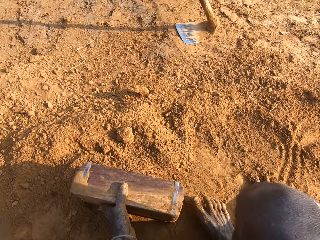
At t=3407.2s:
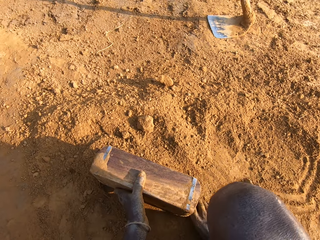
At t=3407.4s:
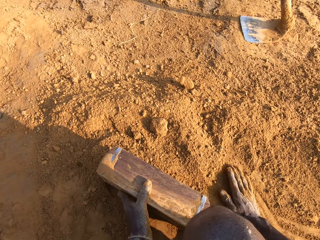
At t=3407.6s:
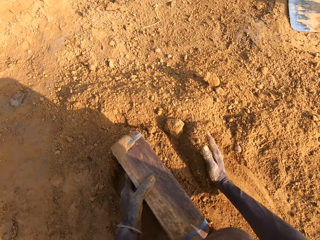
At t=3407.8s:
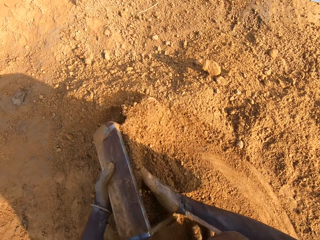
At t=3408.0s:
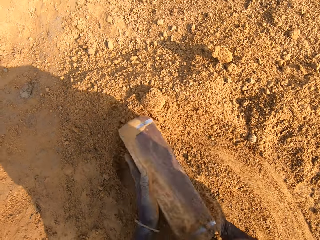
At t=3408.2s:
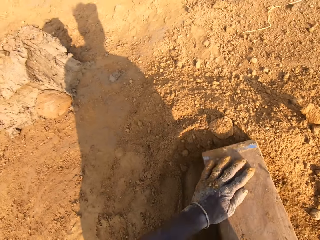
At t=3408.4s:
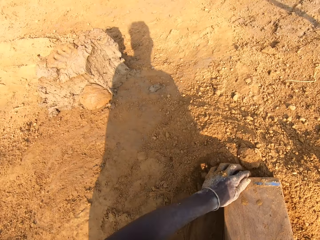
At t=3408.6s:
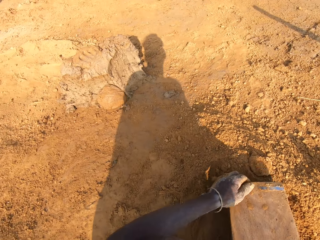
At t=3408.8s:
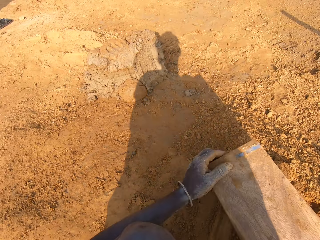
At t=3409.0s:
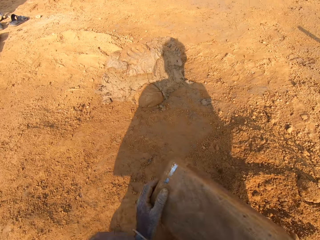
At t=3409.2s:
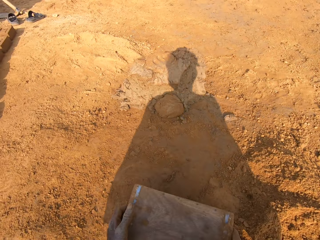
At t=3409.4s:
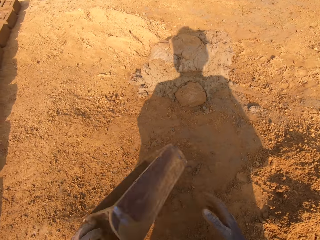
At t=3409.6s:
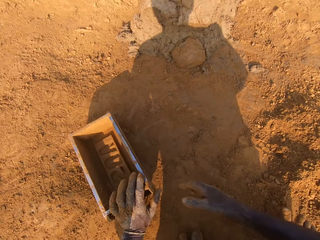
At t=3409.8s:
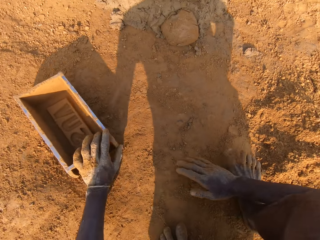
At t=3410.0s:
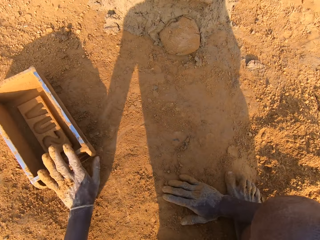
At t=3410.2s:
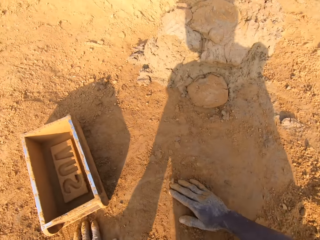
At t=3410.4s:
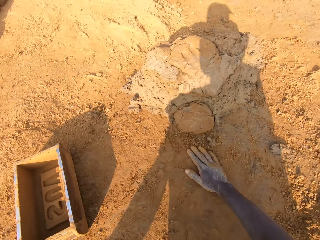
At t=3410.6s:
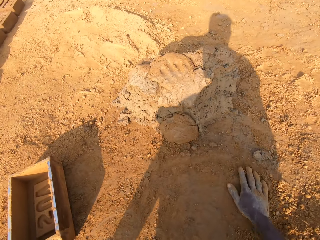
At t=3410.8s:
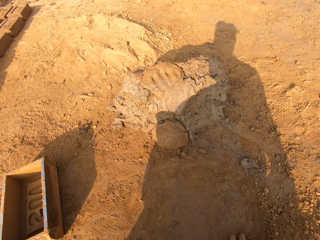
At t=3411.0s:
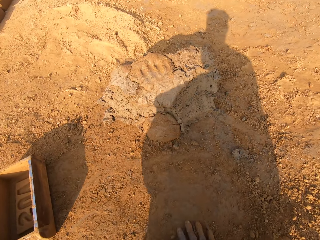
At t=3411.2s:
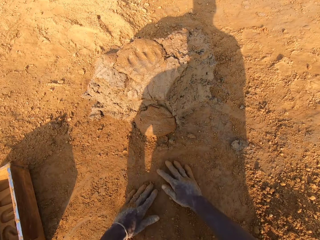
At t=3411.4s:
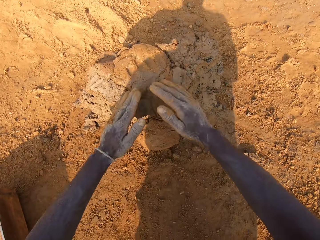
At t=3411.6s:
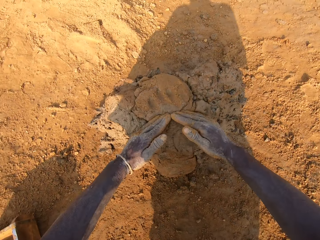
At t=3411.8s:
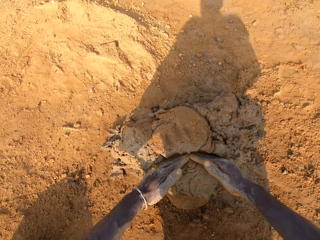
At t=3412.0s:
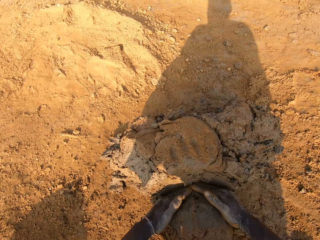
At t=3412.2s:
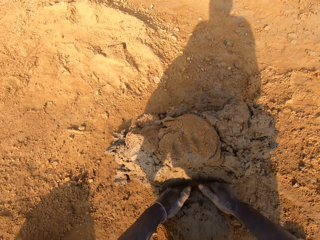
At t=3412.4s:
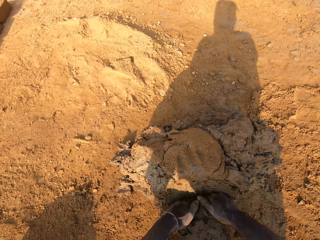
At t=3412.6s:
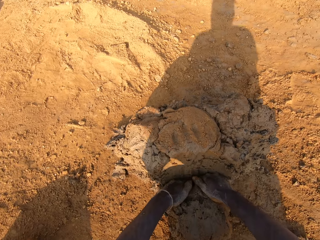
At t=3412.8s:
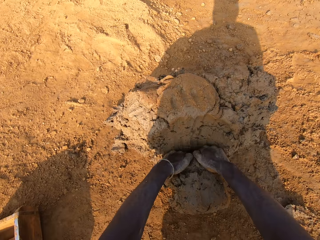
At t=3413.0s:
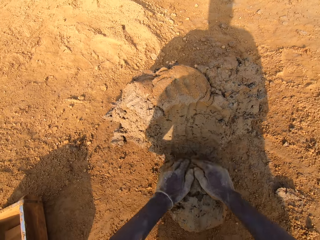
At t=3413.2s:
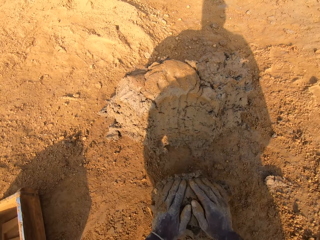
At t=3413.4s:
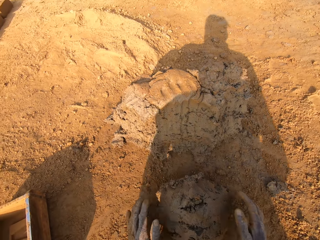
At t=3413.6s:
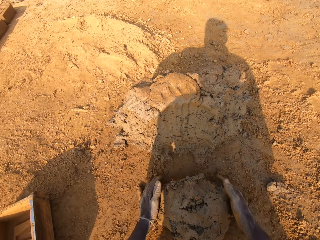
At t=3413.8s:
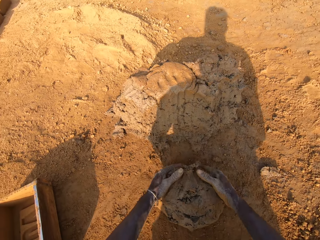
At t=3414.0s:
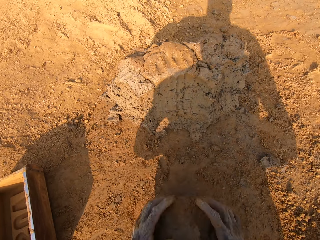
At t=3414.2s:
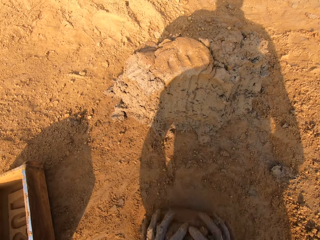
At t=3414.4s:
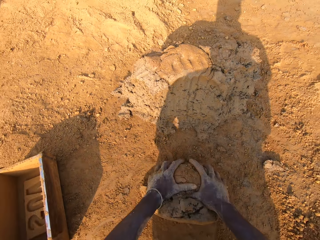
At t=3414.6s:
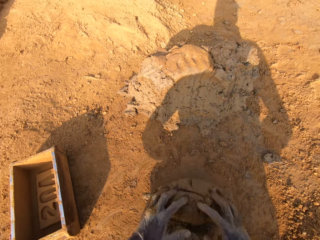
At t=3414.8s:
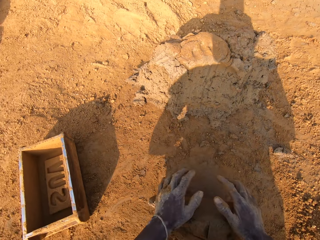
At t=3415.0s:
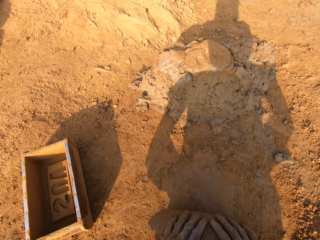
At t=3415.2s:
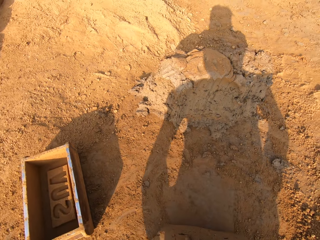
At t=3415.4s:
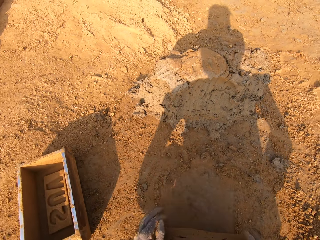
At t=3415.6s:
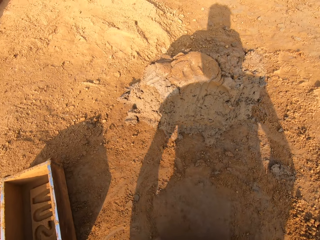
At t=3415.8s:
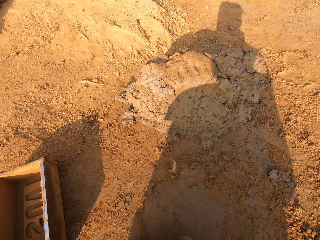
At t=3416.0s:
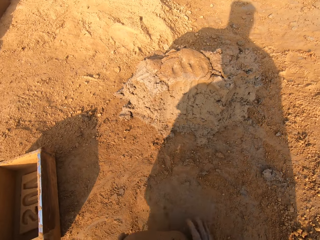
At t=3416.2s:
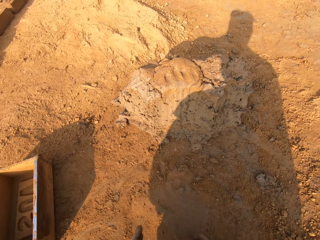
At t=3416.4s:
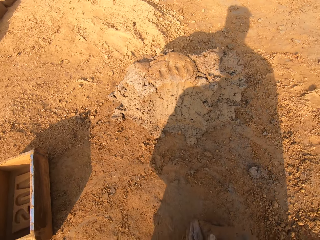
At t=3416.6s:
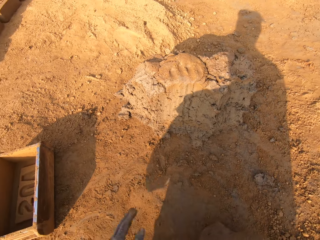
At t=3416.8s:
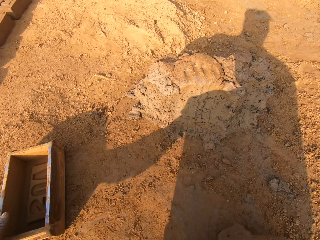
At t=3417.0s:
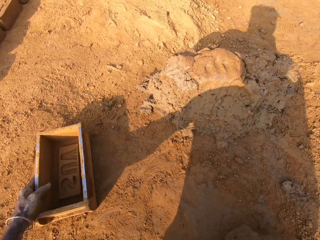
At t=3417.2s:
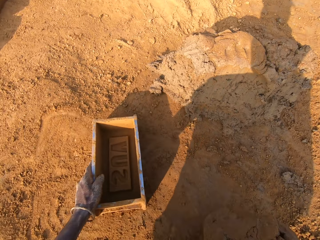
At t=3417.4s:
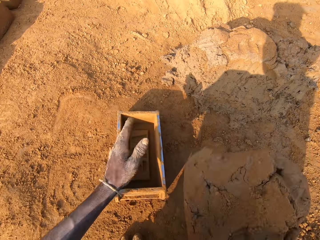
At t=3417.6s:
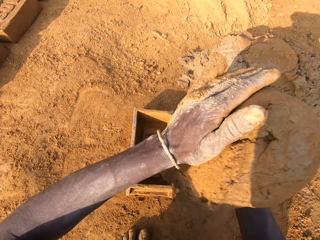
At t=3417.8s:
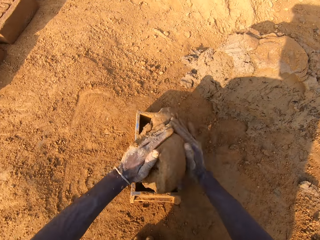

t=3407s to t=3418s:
The camera wearer puts the soil in the brick mold with his hand. He pours the sand in the brick mold on the ground. He puts the brick mold on the ground. He slides his hands on the ground. He scoops the mud with his hands. He cuts out a portion of mortar from the heap of mortar. He molds the mortar on the ground. He adjusts the brick mold with his left hand. He picks up the brick mold on the ground.

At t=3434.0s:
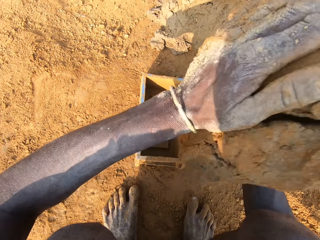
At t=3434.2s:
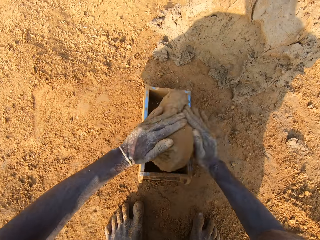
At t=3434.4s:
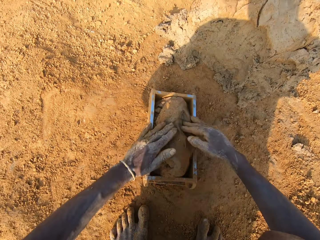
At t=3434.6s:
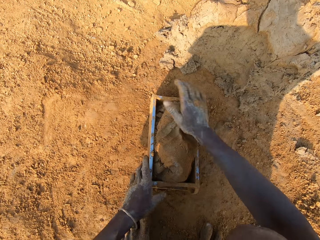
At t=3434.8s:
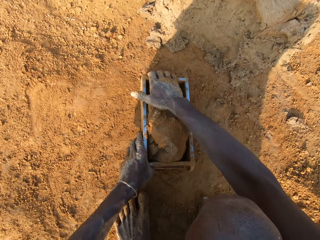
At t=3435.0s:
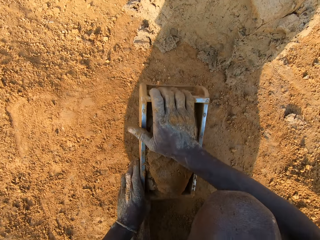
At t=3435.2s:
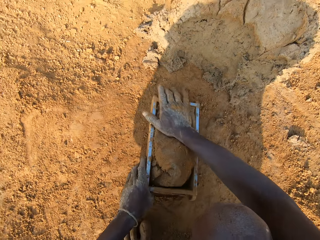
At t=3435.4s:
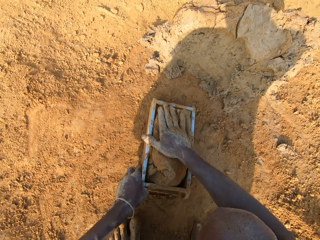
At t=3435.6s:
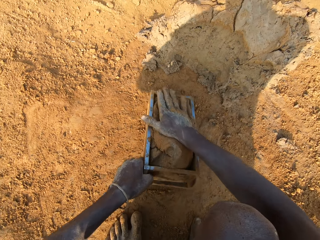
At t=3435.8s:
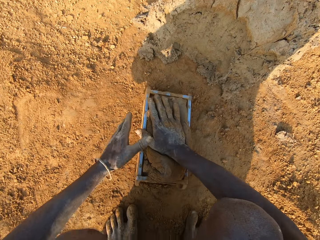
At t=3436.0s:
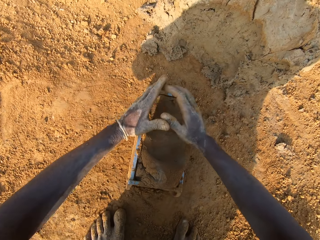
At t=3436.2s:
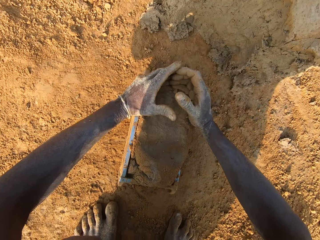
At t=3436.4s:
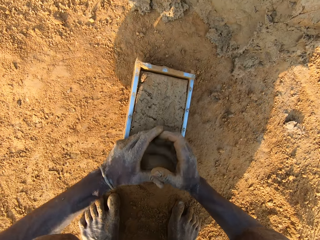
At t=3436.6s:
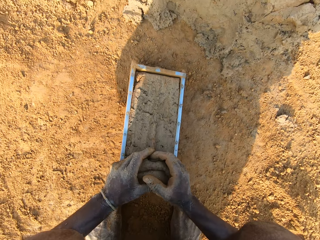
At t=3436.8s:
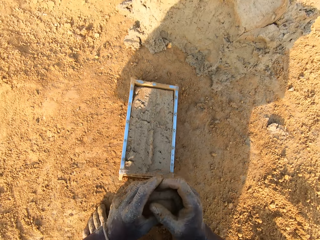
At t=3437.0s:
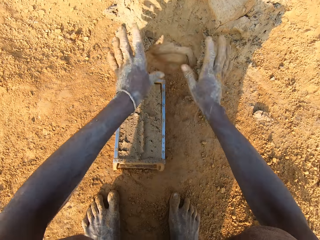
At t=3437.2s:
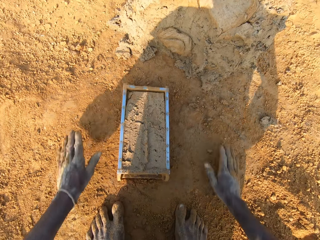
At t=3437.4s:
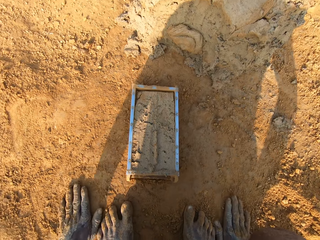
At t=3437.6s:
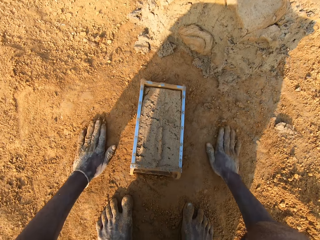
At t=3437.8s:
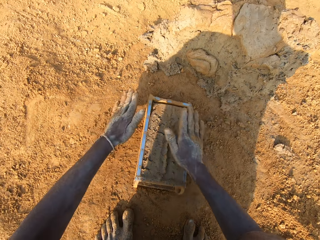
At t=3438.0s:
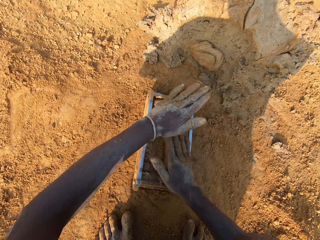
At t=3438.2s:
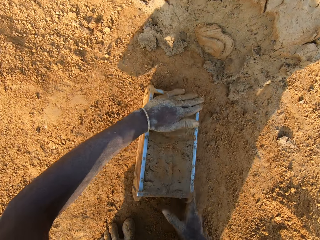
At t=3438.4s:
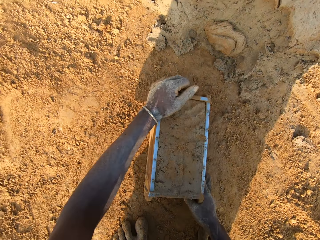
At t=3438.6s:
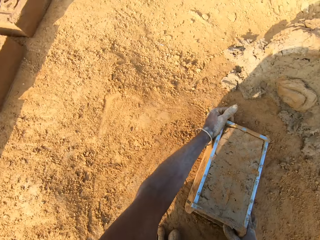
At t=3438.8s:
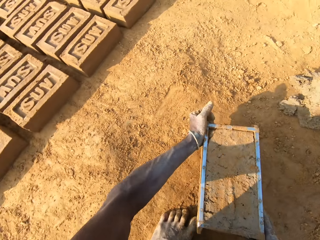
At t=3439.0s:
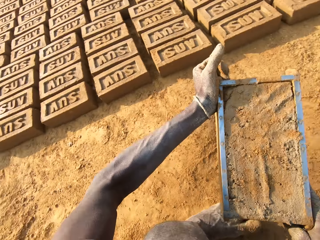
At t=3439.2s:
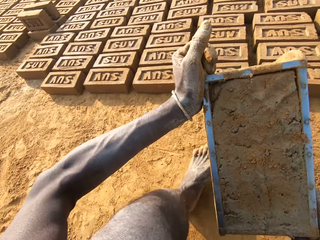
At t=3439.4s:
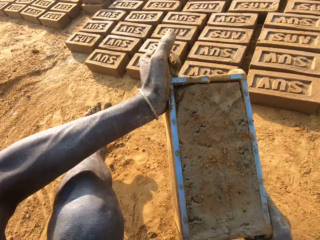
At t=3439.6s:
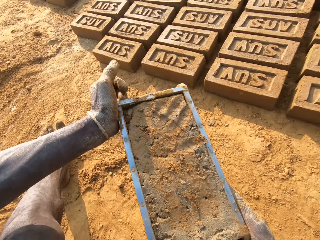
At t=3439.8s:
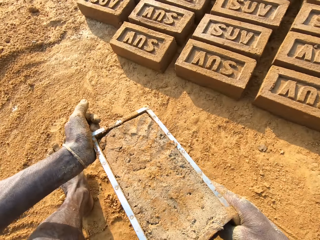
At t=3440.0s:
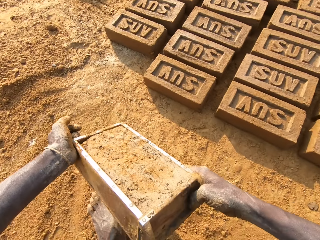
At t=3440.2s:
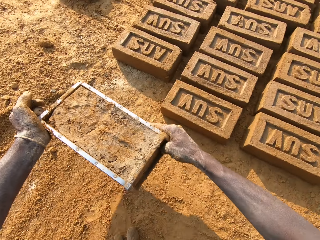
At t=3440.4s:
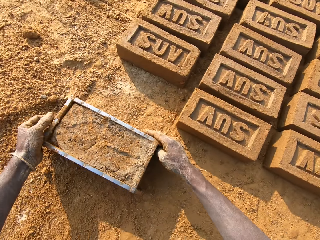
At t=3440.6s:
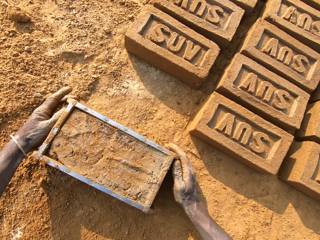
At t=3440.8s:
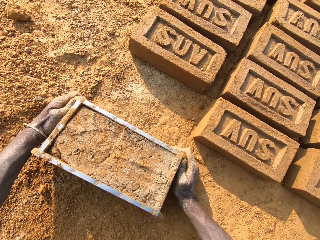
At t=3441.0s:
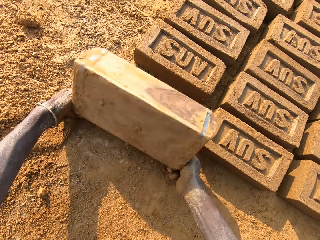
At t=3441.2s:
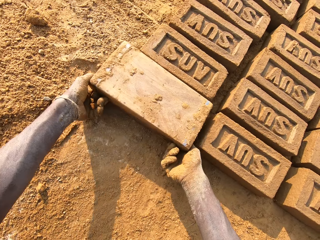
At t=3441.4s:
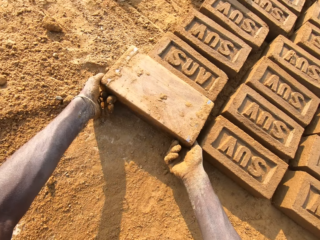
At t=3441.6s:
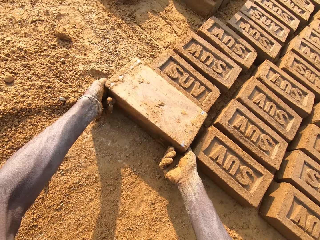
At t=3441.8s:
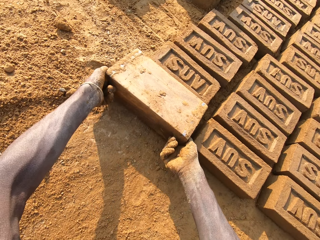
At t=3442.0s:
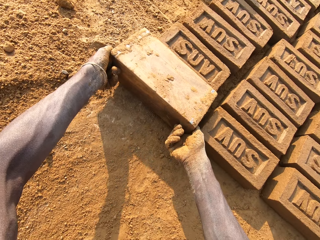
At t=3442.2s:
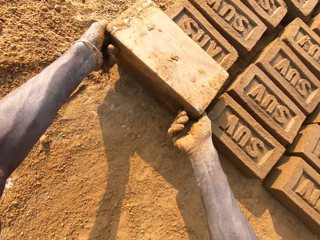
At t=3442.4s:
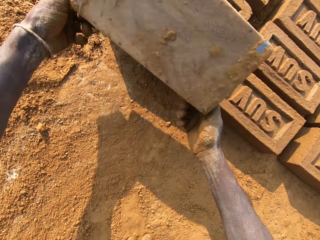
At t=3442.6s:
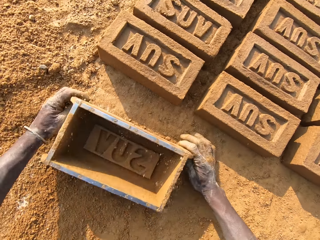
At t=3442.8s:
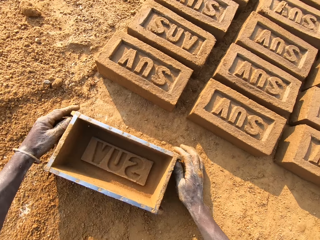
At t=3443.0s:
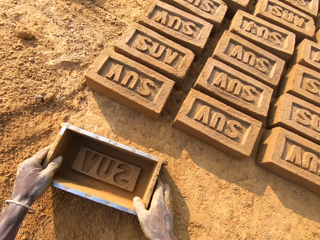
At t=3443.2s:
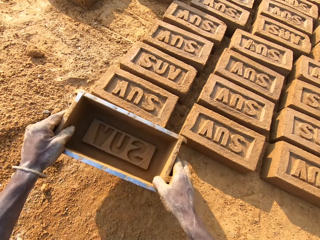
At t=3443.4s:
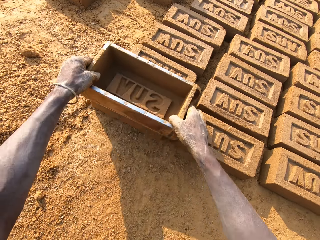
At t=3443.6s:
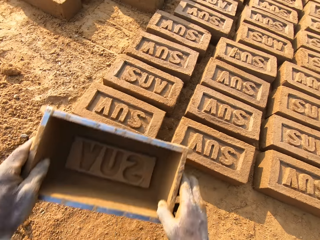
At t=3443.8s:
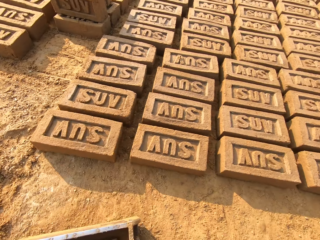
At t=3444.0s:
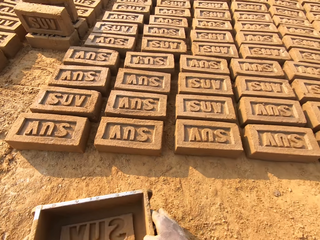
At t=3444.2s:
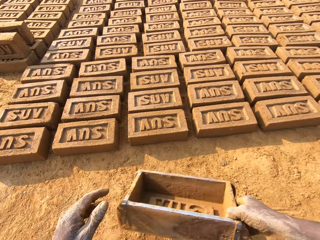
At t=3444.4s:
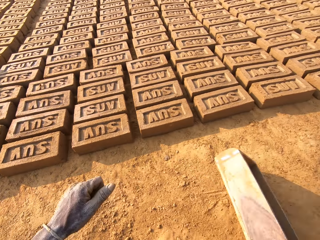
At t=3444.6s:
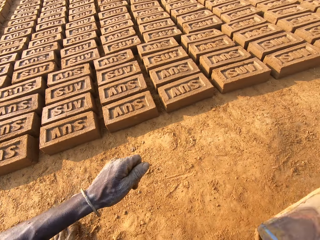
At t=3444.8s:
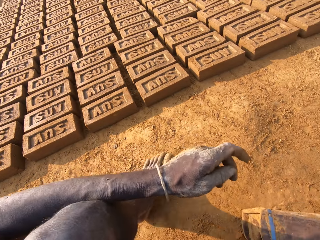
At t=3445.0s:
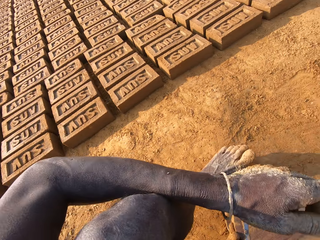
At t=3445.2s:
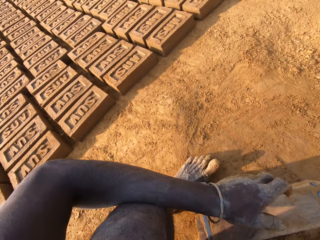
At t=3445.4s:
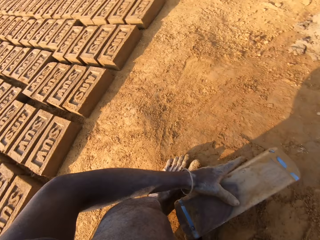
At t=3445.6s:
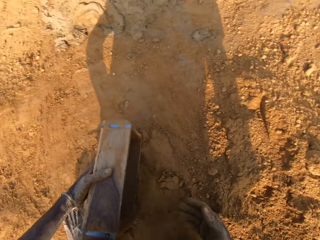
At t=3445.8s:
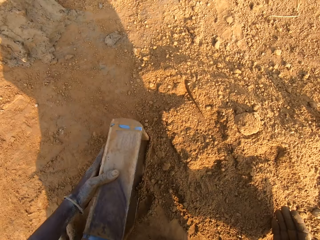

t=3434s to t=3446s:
The camera wearer loads the mortar or mud into the brick mold. He scrapes the mortar from the brick mold with his hands. He scoops the mud with his hands. He drops the portion of mortar in his hands on the heap of mortar. He slides his hands on the ground. He hits the mortar in the brick mold with the sand in his hands. He moves the brick mold closer to the bricks aligned on the ground. He picks up the brick mold on the ground. He walks on the ground. He puts the brick mold on the ground. He flips the brick mold upside down. He makes the brick with the brick mold. He removes the brick mold from the brick. He puts the brick mold on the ground and picks up the brick mold on the ground. He taps the brick with the brick mold in his hands. He moves to the sandy area.
